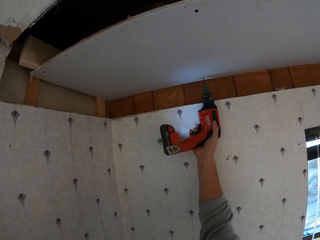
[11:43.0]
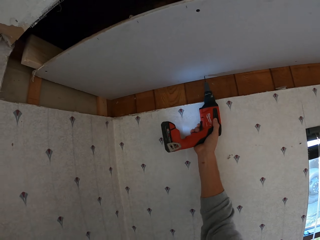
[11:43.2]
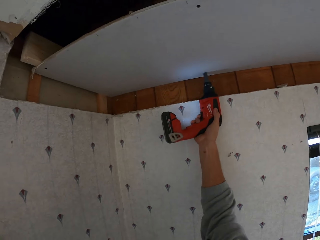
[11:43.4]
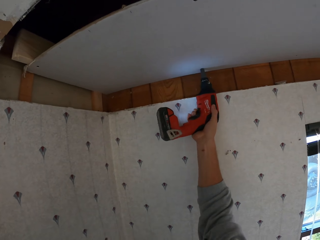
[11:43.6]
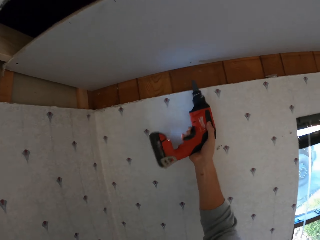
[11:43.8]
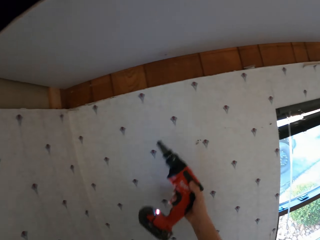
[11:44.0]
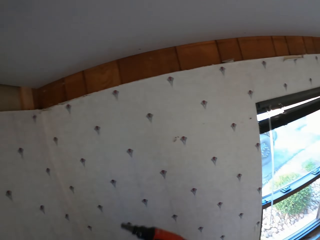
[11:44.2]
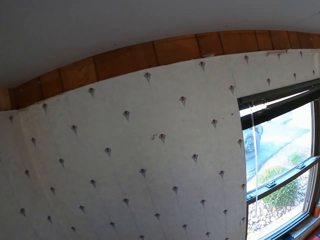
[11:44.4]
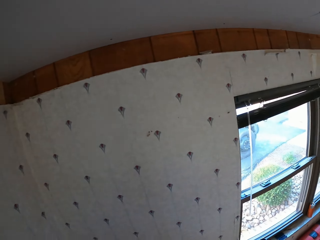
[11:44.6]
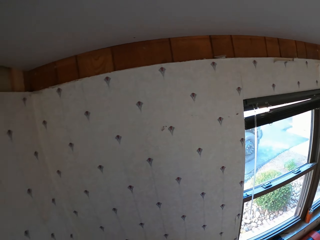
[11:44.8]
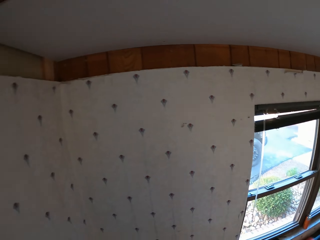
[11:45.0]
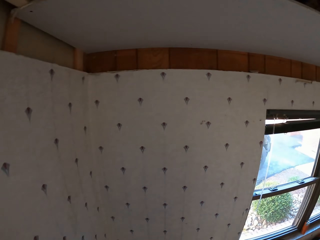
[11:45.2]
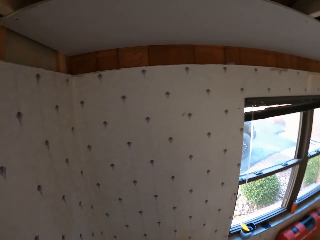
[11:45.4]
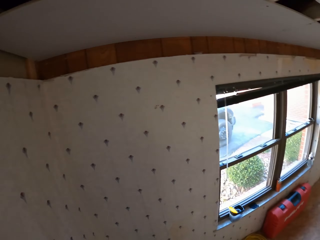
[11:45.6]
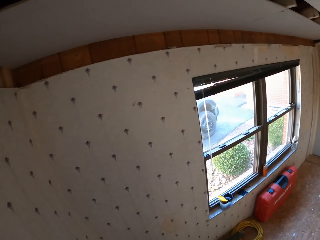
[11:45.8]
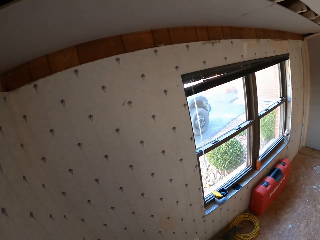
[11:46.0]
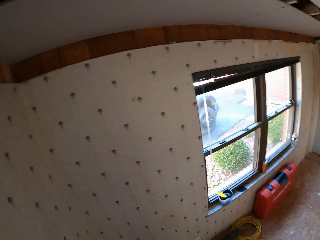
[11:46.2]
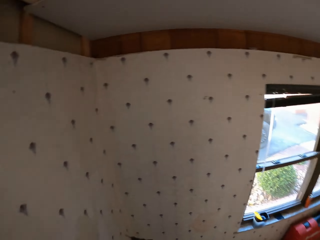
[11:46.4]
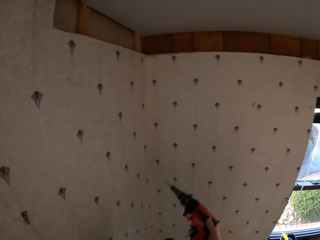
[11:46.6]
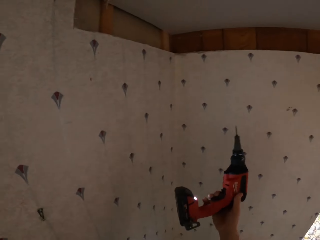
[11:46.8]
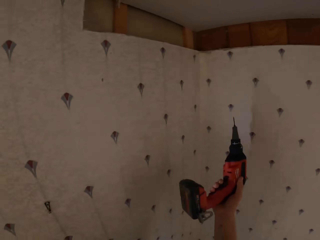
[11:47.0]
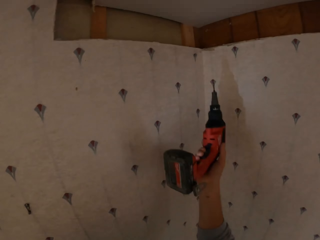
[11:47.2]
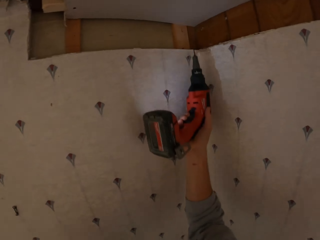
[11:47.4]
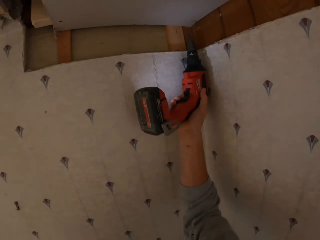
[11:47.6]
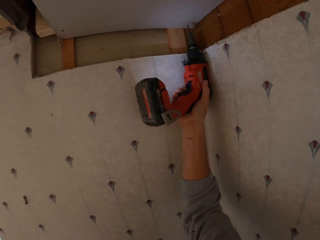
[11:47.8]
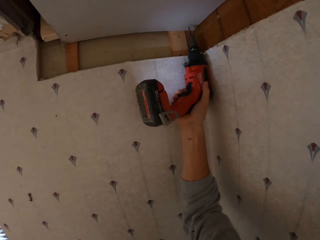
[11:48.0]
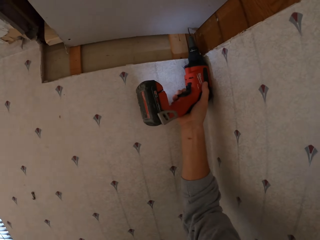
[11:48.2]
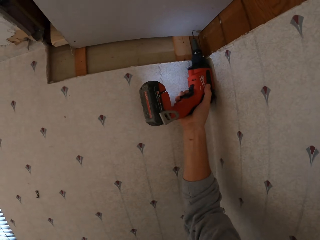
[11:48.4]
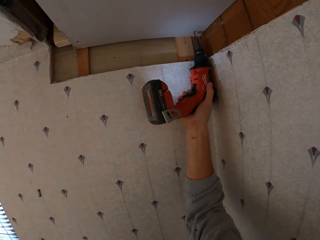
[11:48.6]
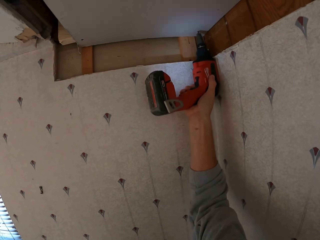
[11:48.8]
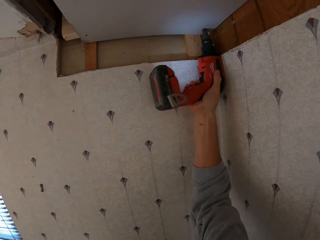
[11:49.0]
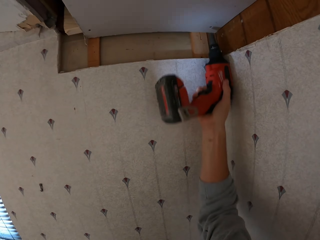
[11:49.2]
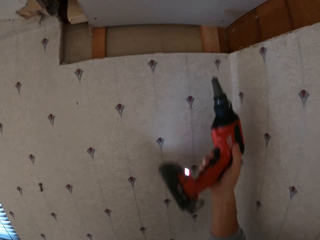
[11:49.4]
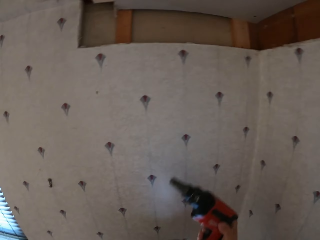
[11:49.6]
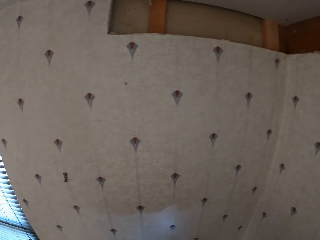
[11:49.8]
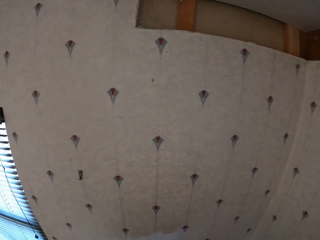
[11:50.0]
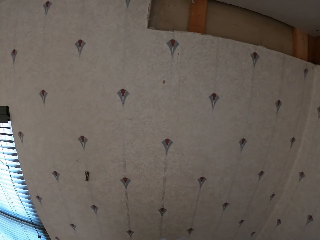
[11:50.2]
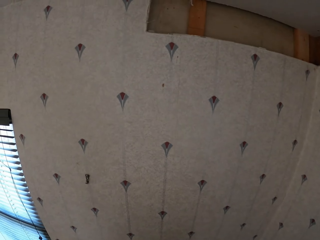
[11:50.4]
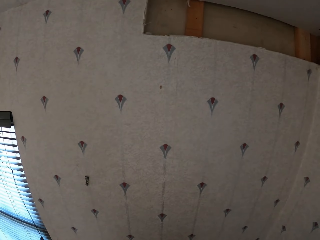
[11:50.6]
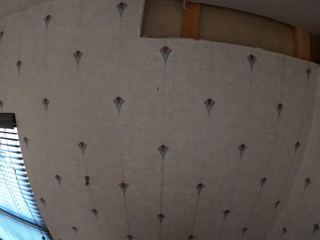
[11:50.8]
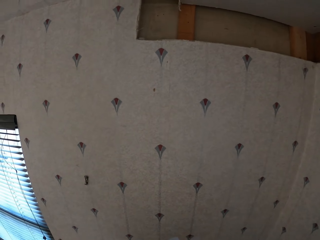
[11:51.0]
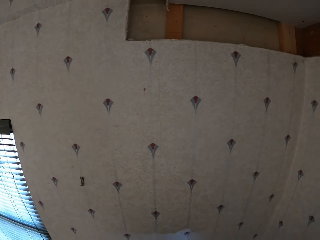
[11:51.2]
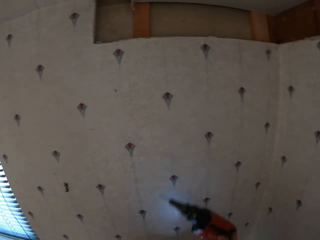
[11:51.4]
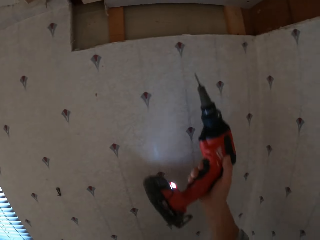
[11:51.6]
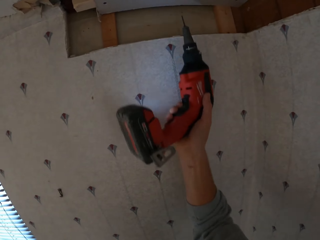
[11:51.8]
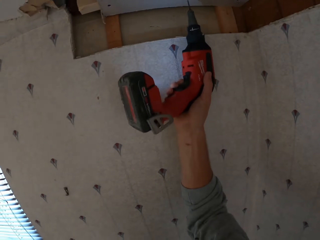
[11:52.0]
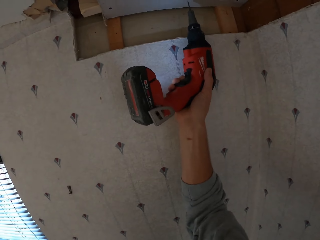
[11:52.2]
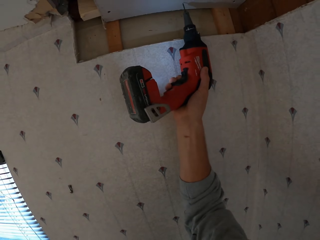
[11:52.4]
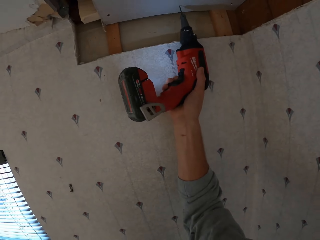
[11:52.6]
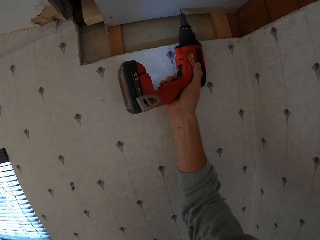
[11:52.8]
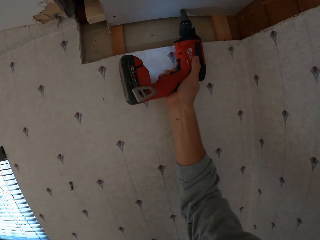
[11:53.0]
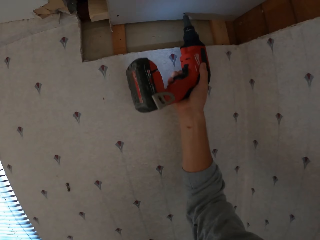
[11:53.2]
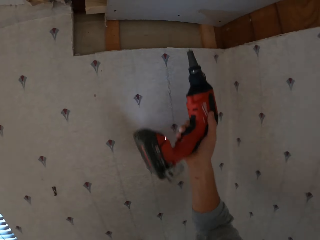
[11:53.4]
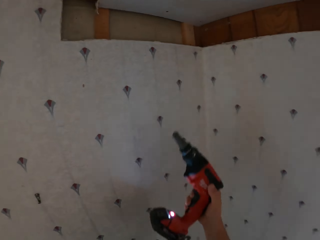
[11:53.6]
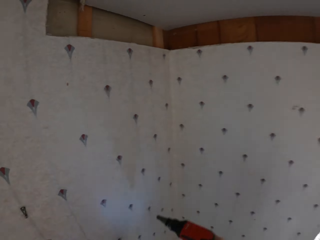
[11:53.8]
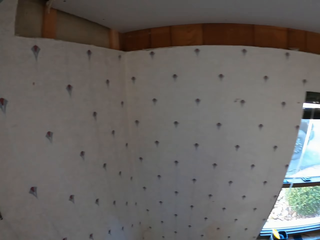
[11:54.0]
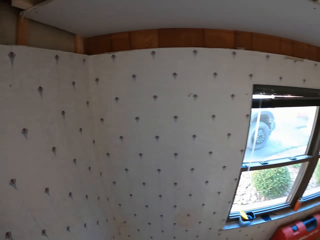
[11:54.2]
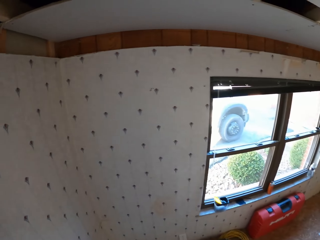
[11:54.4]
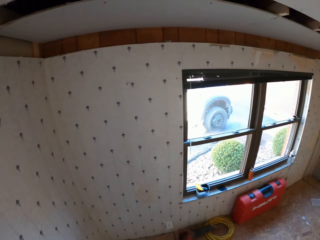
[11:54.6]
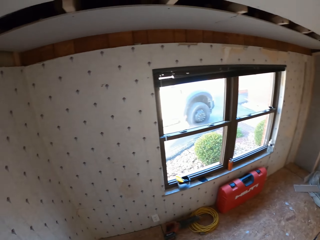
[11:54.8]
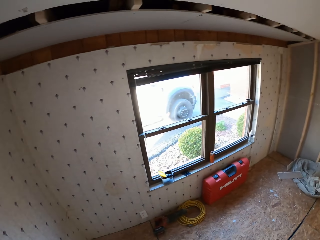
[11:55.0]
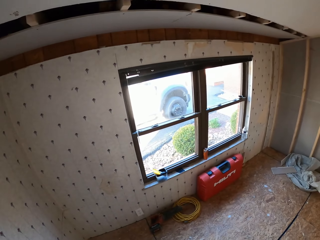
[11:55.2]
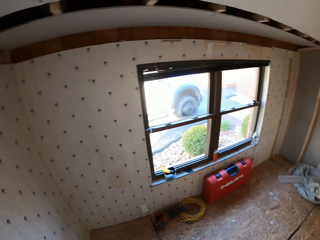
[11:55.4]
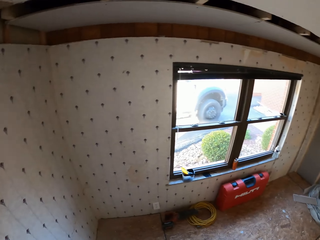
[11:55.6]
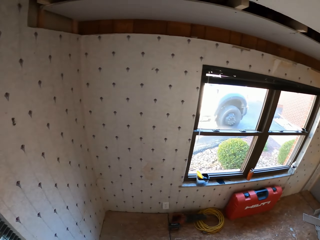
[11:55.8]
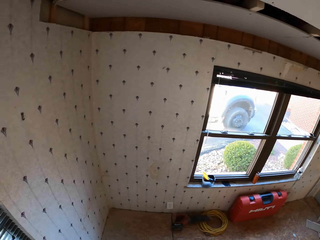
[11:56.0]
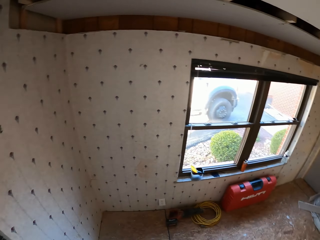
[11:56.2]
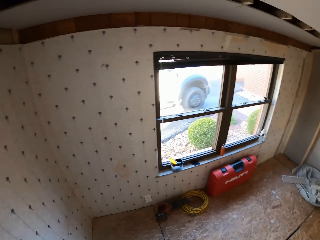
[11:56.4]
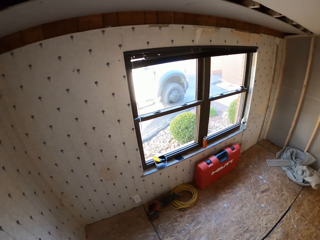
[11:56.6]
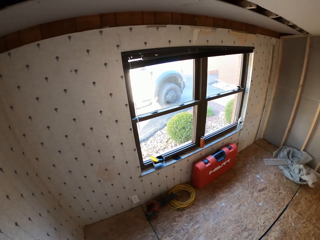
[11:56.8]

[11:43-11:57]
The camera wearer drills a board on the ceiling. They turn to the side. They look around the apartment. They hold the drill. They tighten the screw on the roof. They drill the board on the ceiling. They turn to the side. They fit the screw on the electric screwdriver. They hold the drill. They tighten the screw on the roof. They drill the board on the ceiling. They drill the board on the ceiling again. They turn to the side. They look around the apartment.

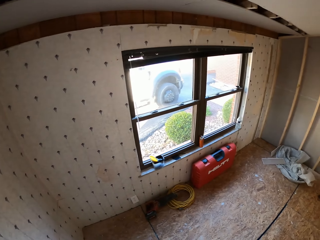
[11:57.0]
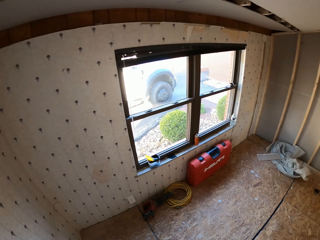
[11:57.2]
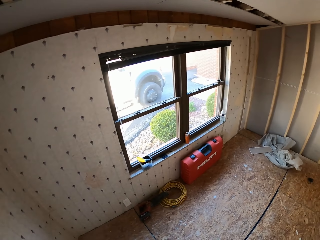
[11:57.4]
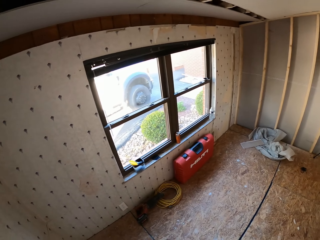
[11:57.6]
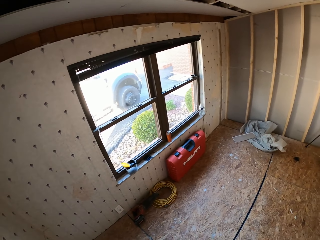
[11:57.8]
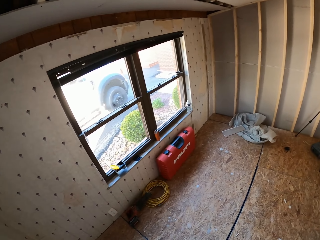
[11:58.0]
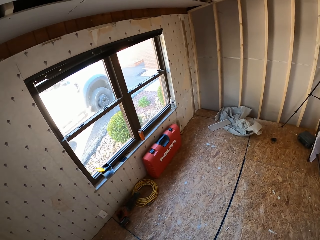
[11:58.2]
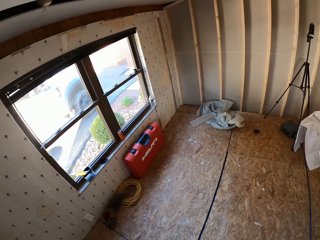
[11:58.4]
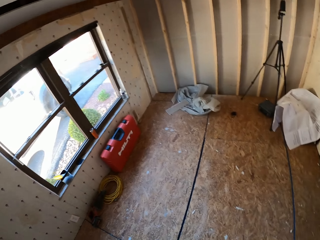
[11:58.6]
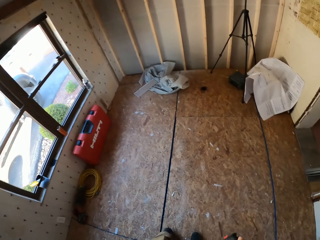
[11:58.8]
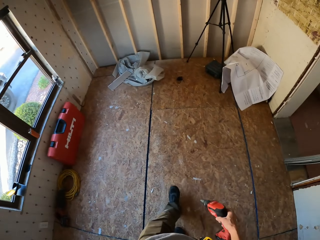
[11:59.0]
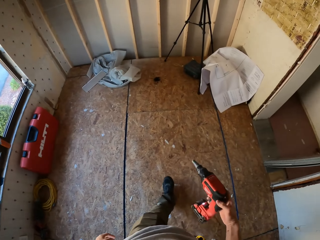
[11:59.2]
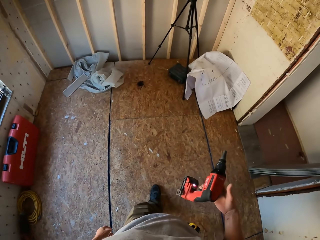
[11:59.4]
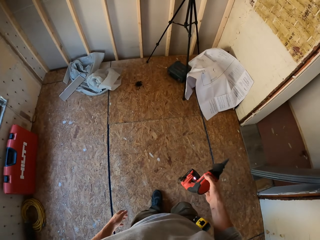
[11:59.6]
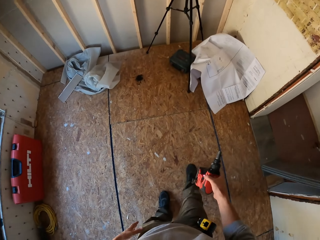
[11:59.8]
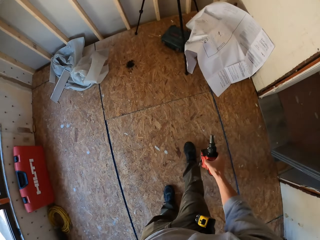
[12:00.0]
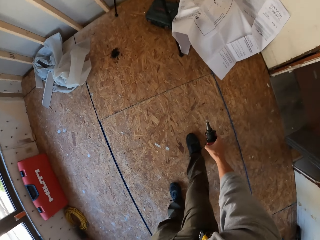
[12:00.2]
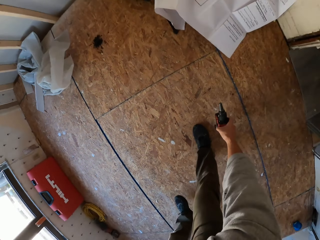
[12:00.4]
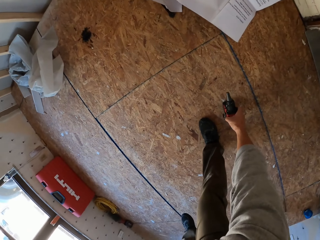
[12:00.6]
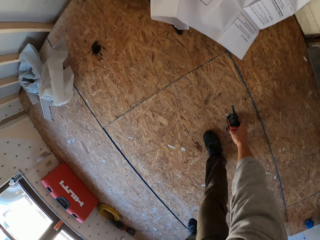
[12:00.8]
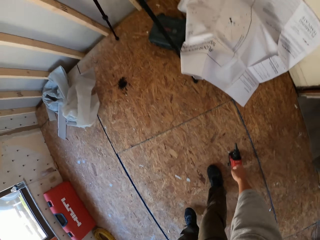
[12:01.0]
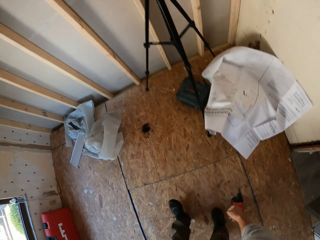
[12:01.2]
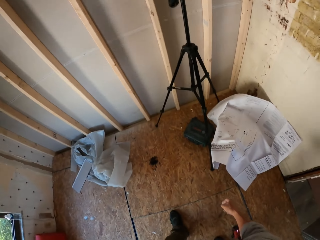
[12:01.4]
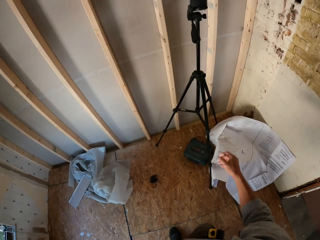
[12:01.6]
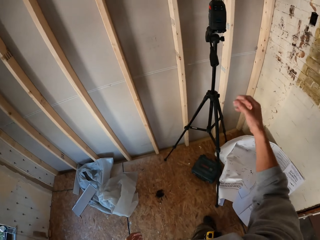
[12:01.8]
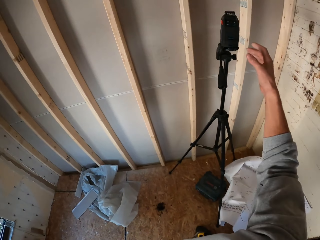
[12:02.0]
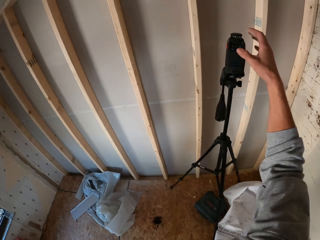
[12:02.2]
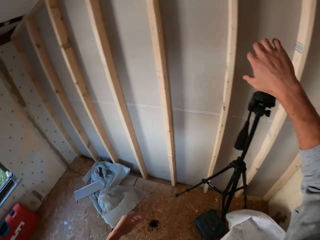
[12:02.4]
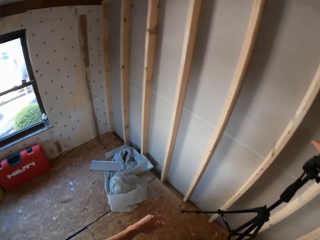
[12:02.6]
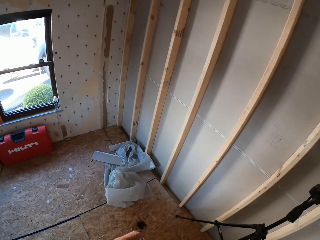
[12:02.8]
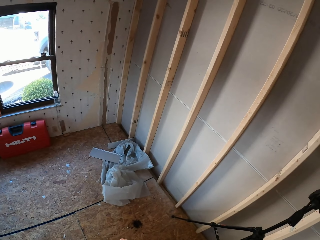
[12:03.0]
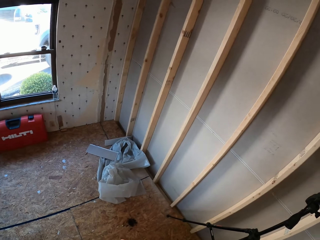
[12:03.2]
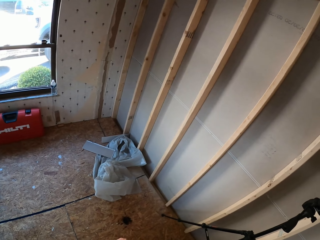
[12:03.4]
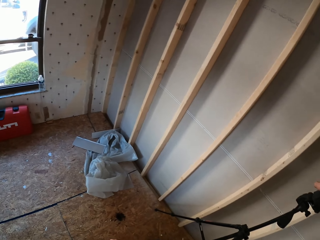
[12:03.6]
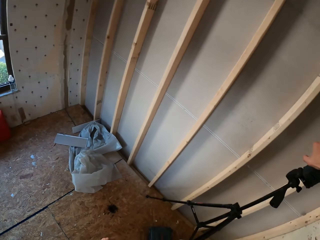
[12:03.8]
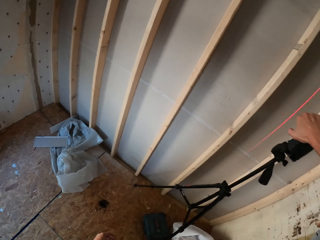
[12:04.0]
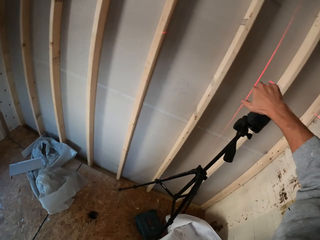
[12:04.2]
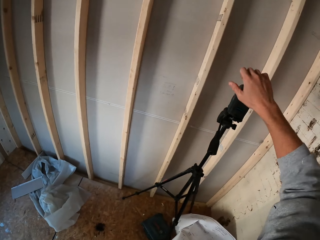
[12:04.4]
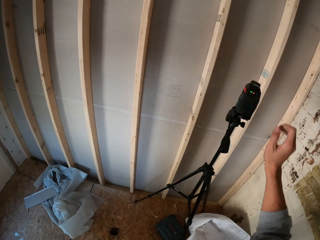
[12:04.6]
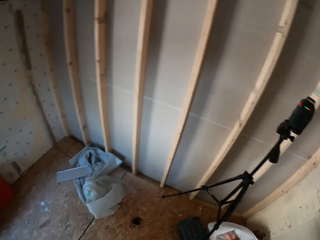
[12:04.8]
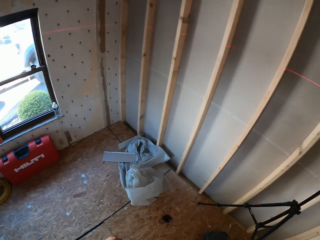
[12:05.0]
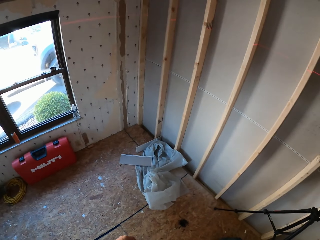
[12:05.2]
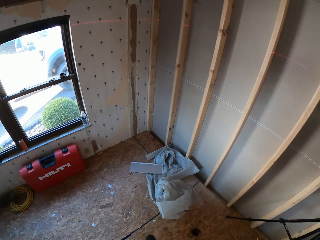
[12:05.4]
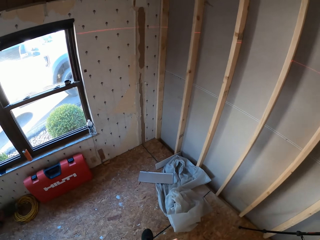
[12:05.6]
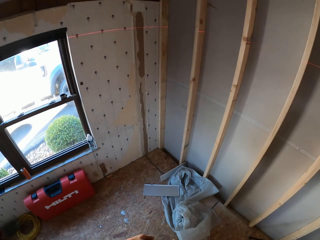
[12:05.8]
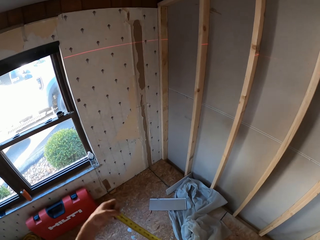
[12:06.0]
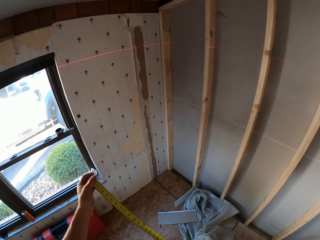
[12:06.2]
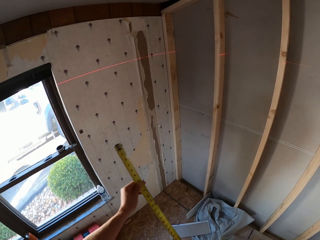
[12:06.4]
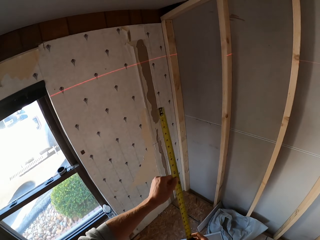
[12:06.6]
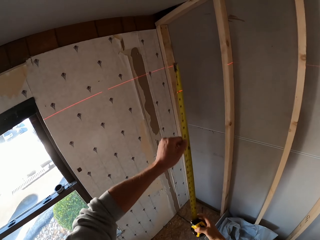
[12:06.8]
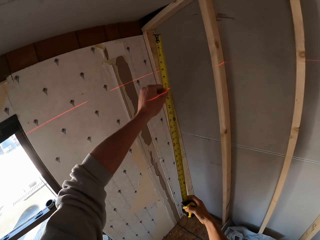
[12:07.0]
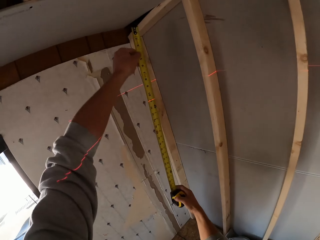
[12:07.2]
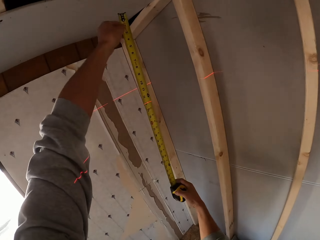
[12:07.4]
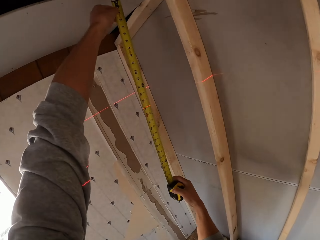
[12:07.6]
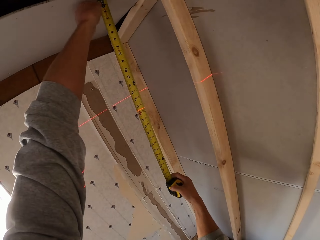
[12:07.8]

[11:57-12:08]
The camera wearer turns around. They walk around. They hold the drill. They bend down. They put the drill on the floor. They walk around. They turn the wall laser level on. They turn around. They hold an object. They turn around. They look round the apartment. They walk around. They pull the tape measure. They hold the tape measure.
